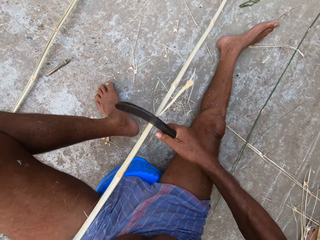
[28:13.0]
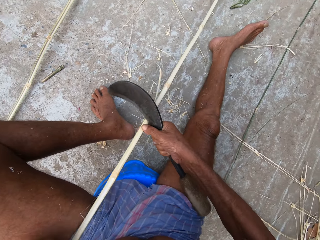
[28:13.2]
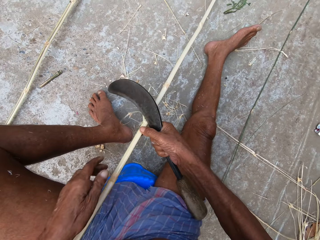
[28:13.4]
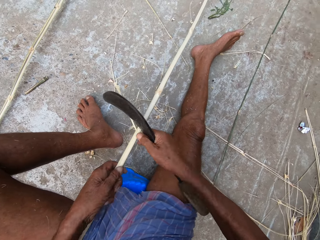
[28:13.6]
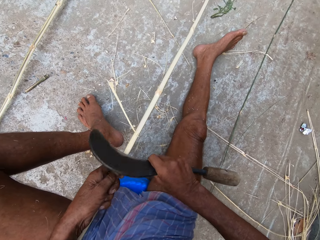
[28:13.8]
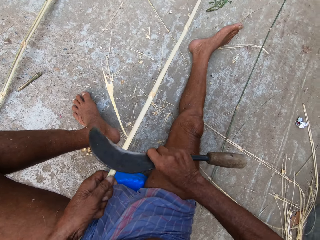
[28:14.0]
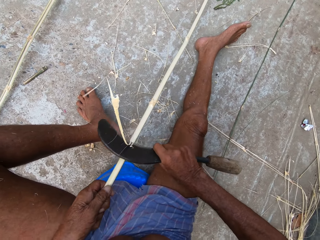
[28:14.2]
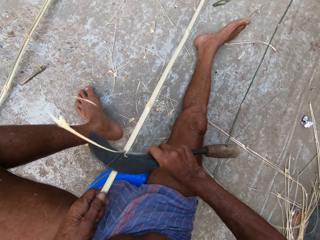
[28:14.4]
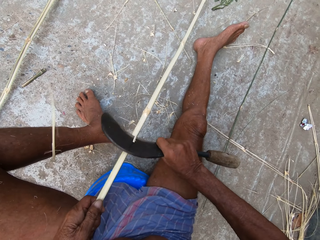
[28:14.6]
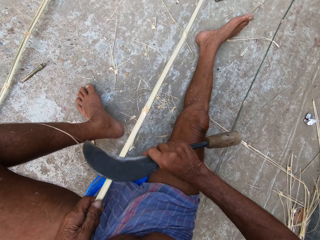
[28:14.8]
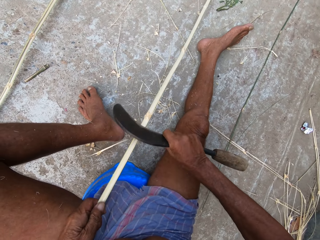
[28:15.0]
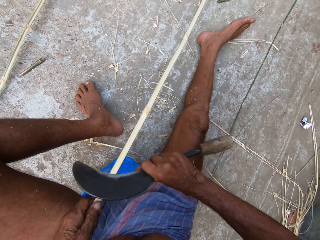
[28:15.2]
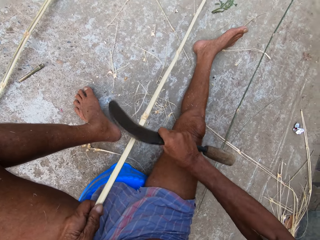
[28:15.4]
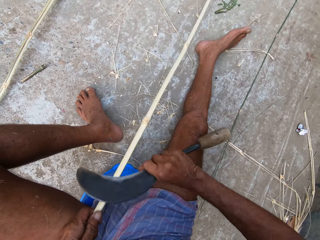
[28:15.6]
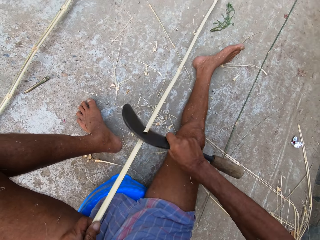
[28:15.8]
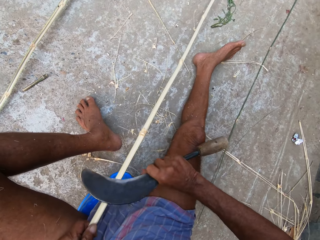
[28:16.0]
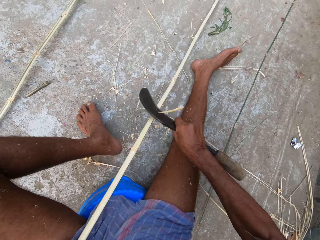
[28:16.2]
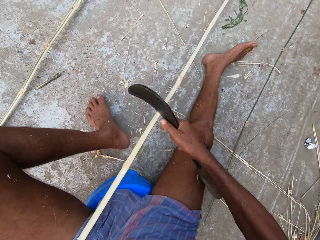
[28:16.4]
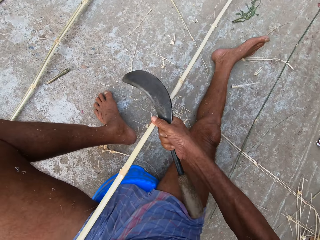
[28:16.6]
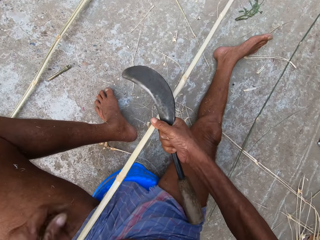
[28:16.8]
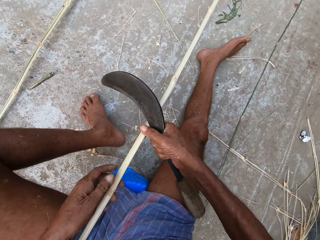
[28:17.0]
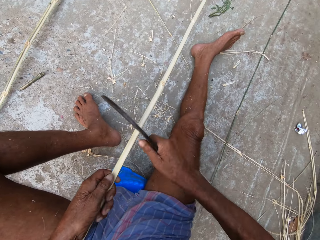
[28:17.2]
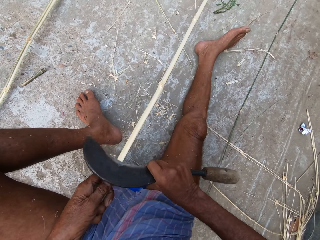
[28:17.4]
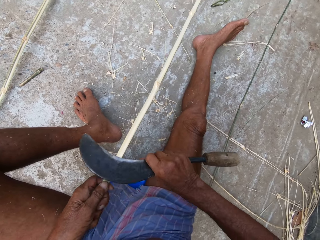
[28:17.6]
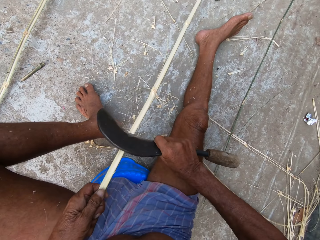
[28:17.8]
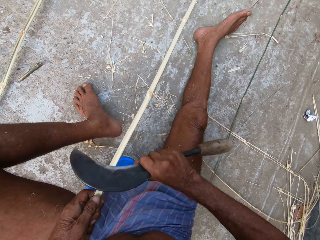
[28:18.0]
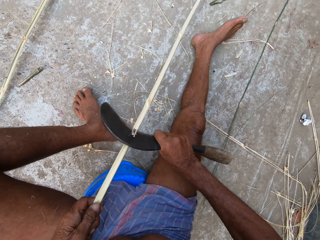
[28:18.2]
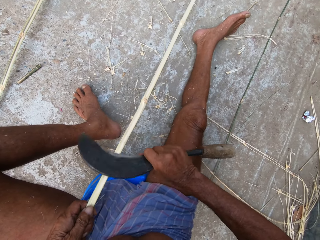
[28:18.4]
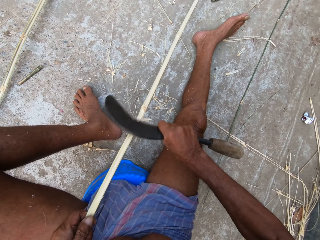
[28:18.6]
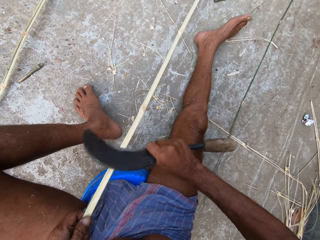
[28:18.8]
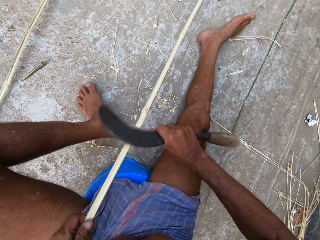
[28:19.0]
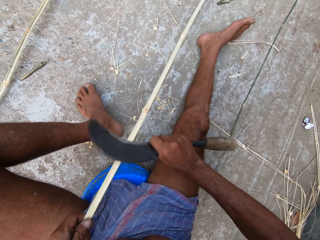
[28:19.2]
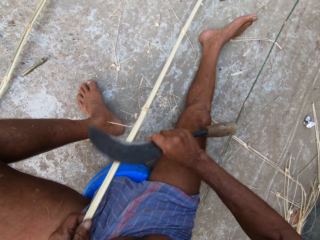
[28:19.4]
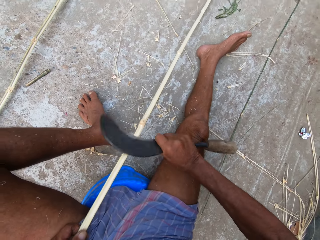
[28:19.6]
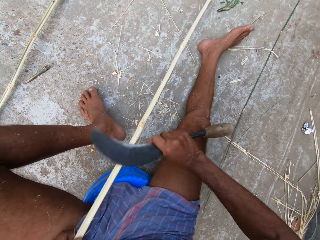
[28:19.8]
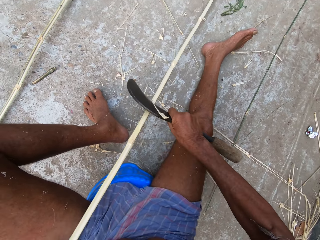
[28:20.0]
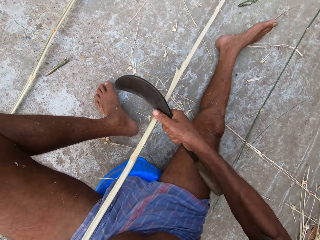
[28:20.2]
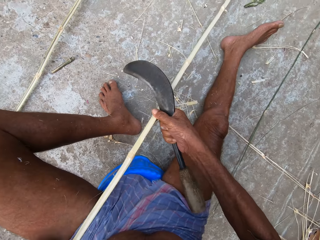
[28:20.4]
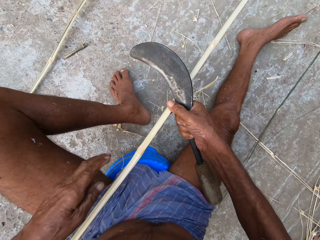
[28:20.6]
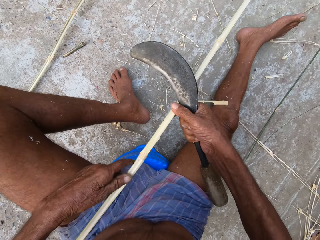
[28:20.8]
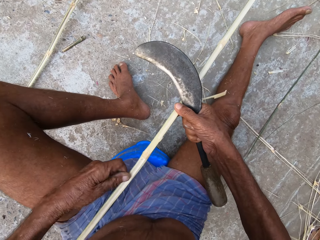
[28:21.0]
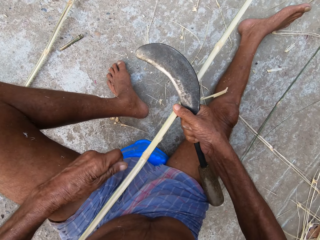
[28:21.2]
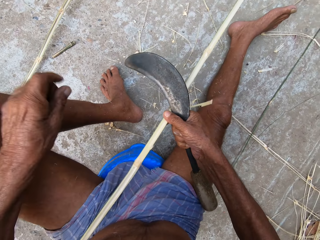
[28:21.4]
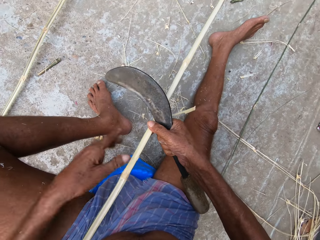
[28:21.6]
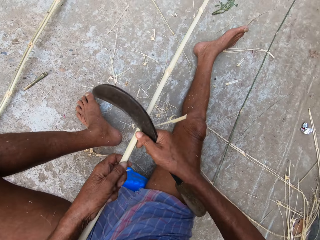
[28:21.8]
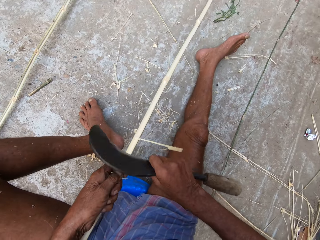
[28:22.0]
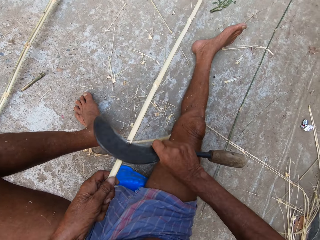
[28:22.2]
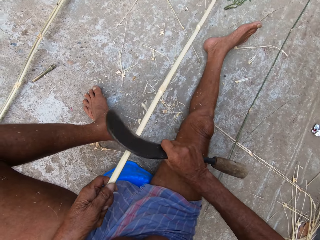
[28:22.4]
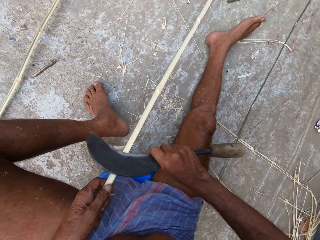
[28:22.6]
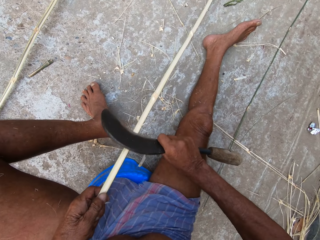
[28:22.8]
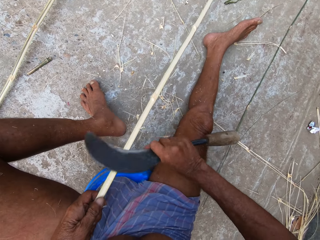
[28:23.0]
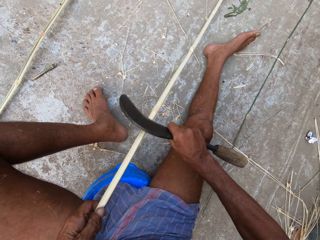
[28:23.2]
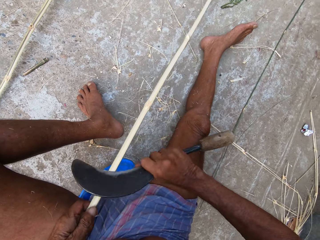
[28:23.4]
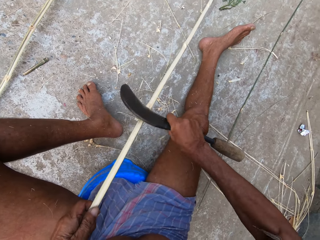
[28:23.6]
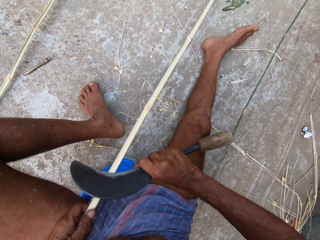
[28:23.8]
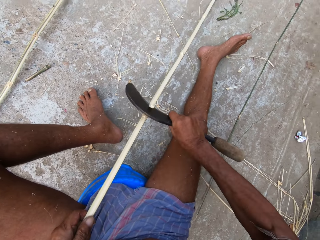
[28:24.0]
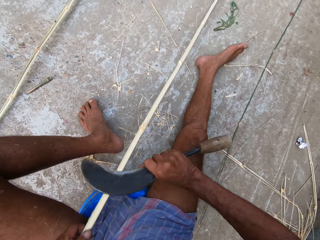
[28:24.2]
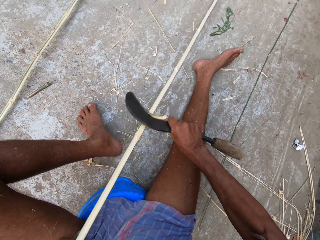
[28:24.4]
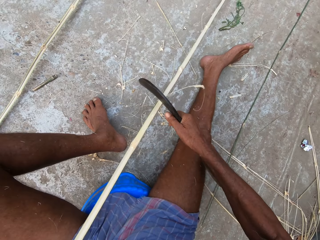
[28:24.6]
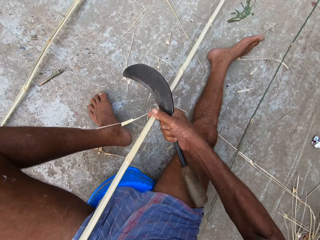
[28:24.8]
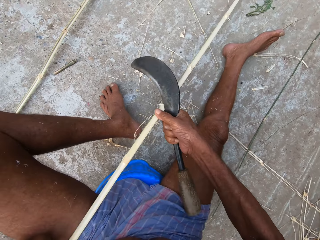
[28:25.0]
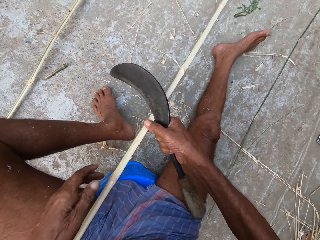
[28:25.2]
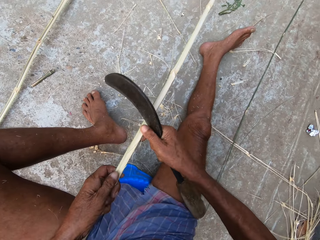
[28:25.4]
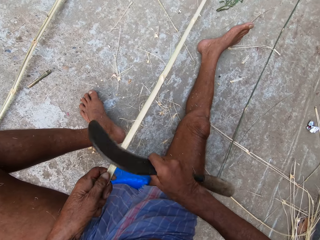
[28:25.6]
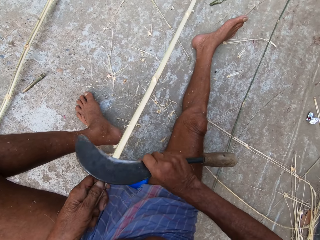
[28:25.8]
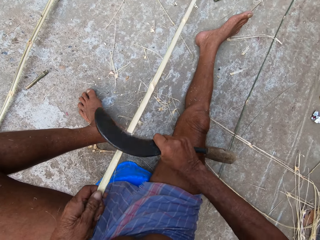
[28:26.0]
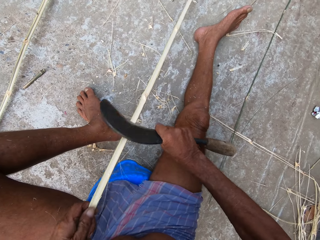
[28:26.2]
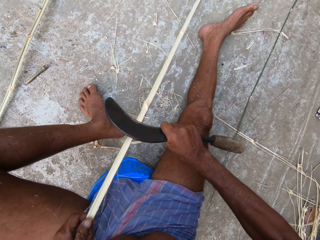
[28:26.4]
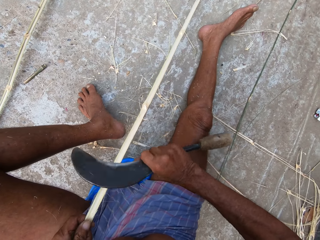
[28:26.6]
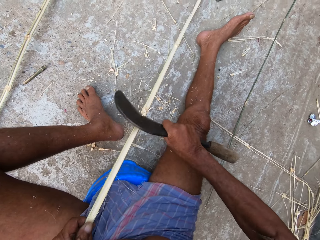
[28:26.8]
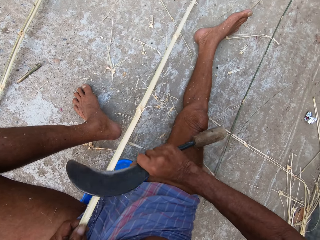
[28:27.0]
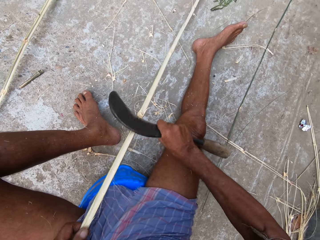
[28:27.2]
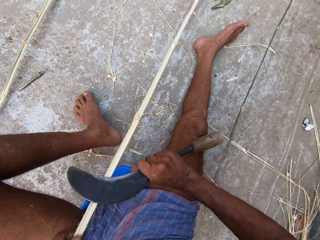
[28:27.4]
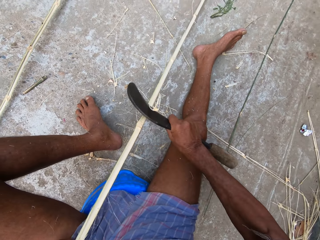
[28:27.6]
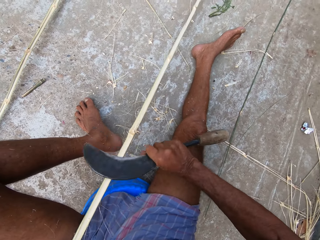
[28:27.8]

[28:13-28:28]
The camera wearer holds the bamboo stick. They chop off the bamboo. They hold the bamboo stick. They chop off the bamboo. They hold the bamboo stick. They chop off the bamboo. They hold the bamboo stick. They chop off the bamboo.

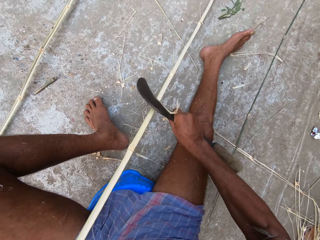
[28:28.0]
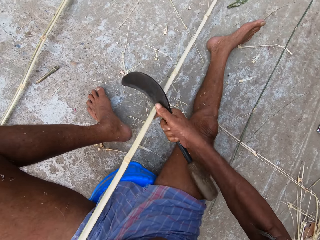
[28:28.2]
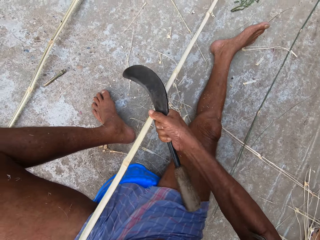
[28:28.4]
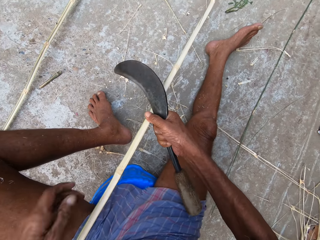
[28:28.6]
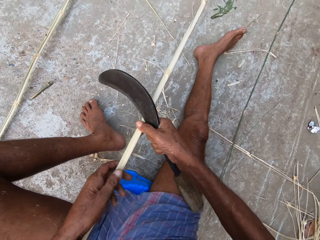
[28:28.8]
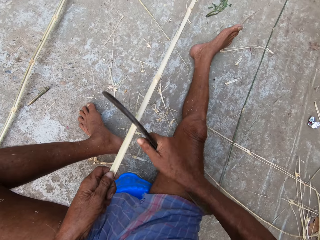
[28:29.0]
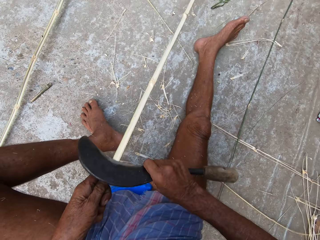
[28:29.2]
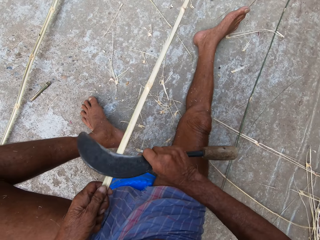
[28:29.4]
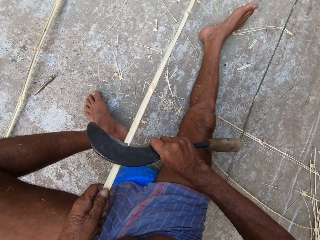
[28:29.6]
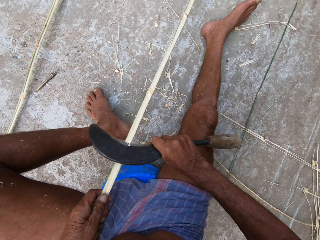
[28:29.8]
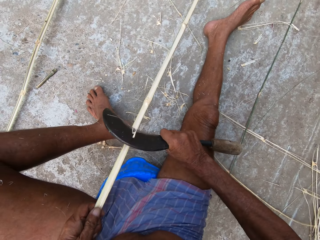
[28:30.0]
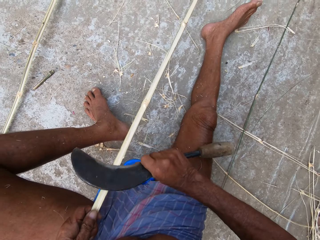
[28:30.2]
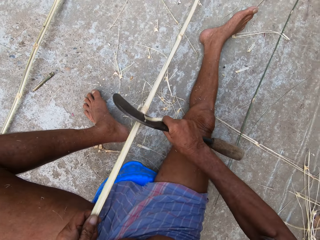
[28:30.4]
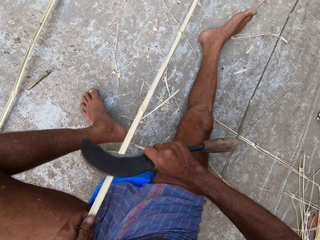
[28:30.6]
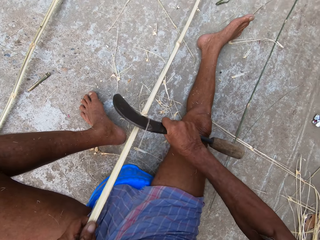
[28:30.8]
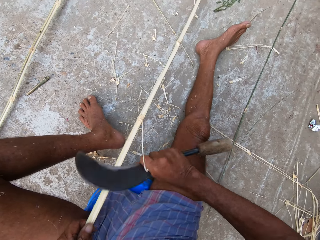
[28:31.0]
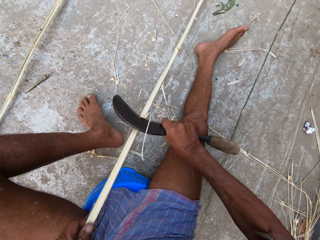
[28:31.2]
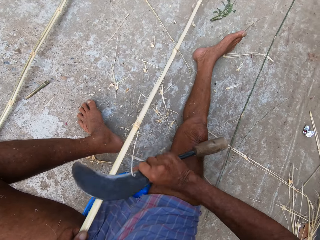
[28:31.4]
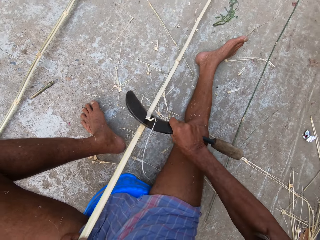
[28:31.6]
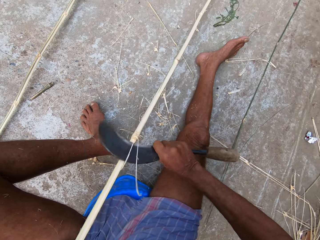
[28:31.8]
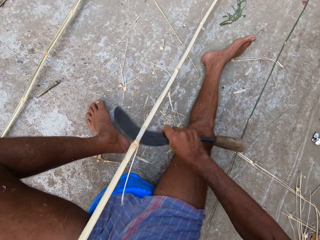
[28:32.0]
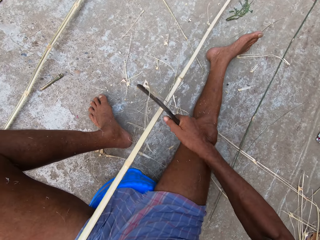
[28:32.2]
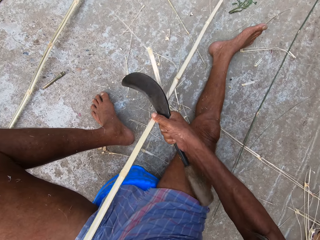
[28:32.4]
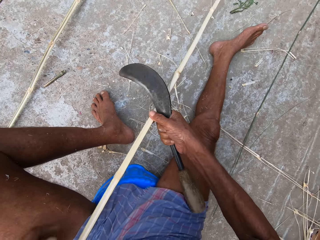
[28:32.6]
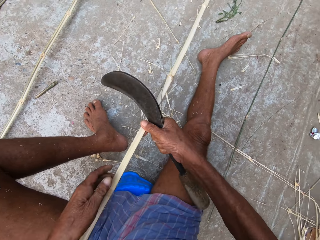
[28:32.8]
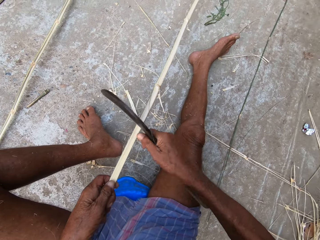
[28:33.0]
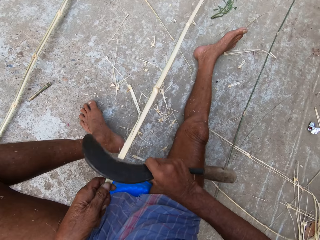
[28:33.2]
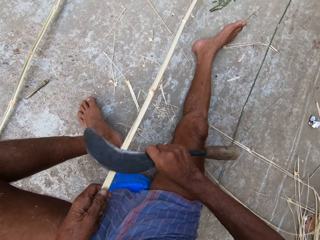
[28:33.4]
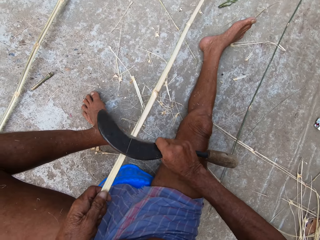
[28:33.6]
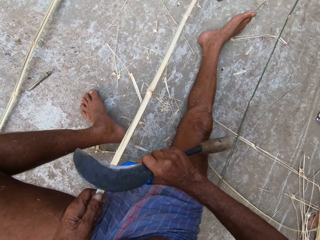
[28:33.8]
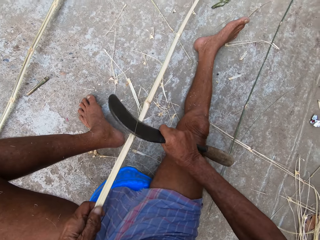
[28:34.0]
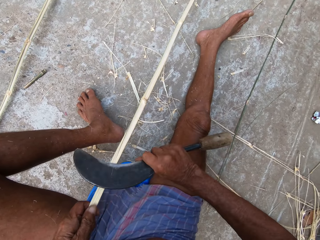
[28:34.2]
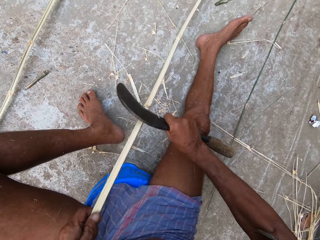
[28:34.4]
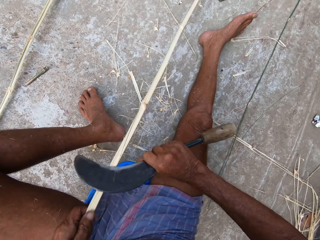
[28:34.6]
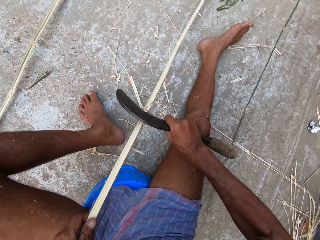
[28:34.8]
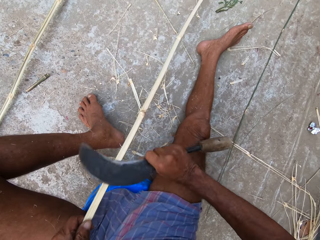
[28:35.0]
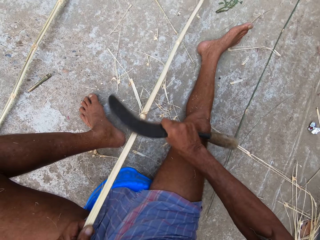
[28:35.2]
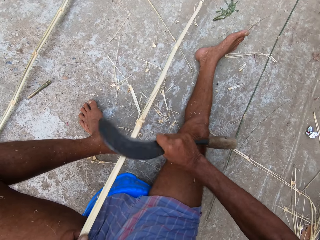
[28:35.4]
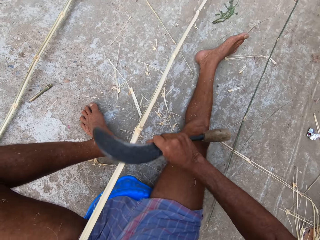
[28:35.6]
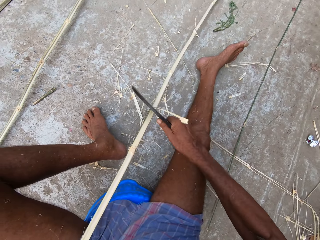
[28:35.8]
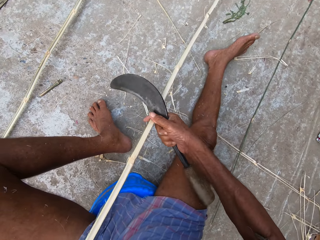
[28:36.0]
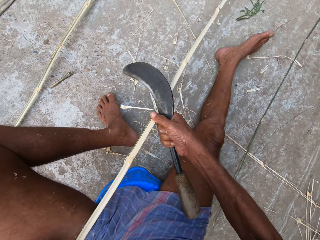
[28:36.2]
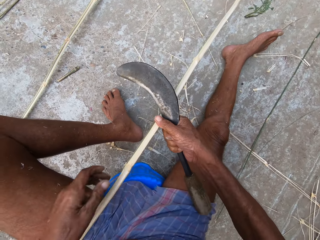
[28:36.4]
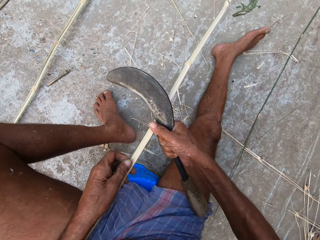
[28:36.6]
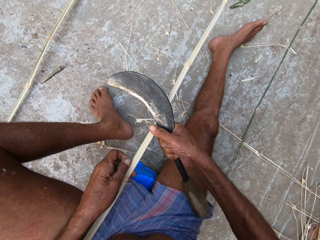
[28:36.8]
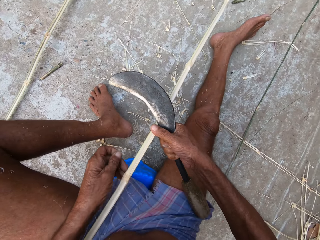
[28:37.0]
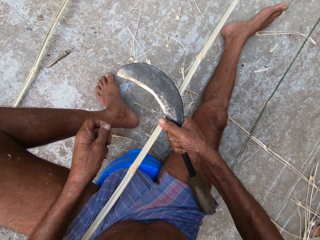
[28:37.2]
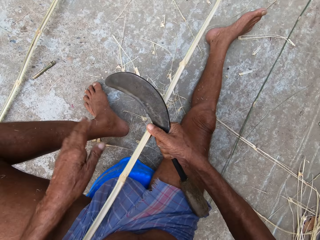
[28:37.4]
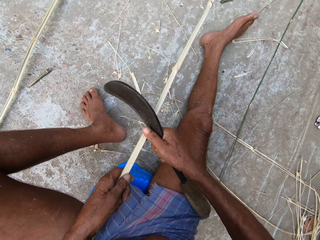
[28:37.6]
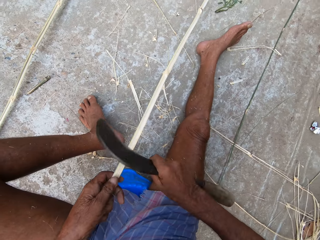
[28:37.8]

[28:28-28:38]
The camera wearer holds the bamboo stick. They chop off the bamboo. They hold the bamboo stick.
